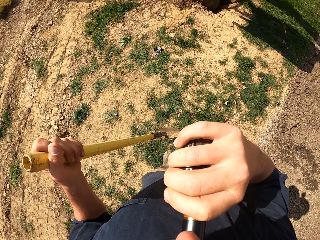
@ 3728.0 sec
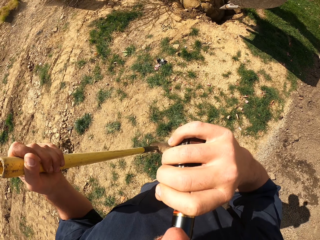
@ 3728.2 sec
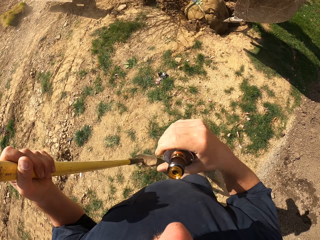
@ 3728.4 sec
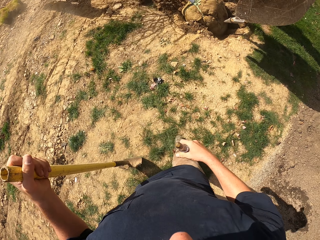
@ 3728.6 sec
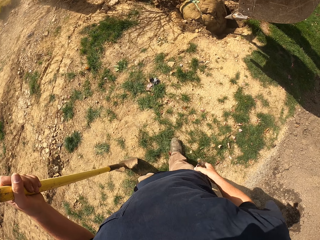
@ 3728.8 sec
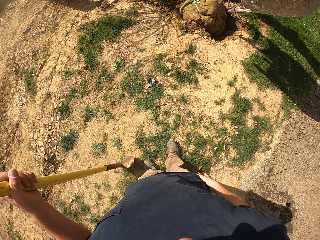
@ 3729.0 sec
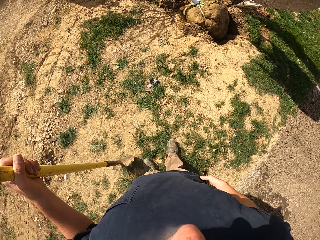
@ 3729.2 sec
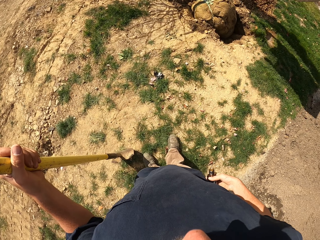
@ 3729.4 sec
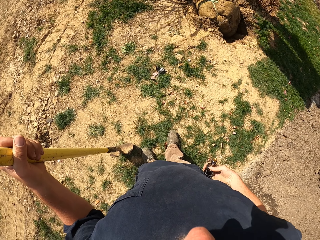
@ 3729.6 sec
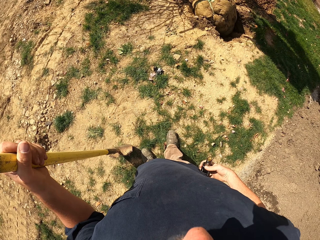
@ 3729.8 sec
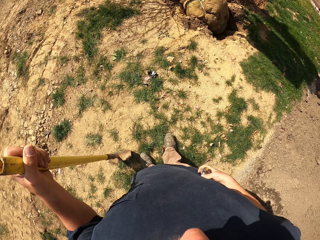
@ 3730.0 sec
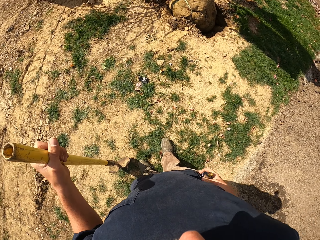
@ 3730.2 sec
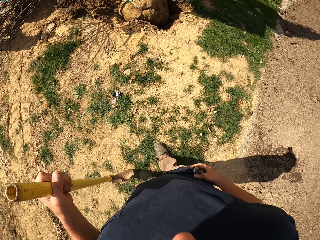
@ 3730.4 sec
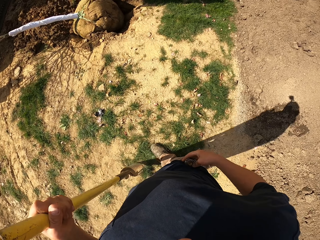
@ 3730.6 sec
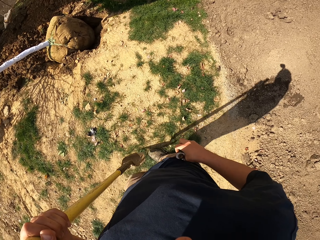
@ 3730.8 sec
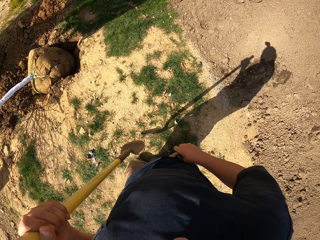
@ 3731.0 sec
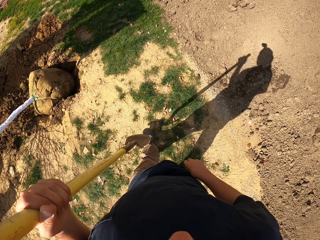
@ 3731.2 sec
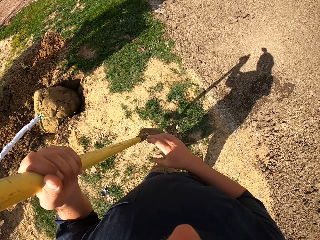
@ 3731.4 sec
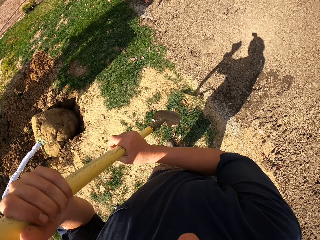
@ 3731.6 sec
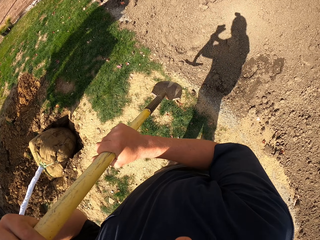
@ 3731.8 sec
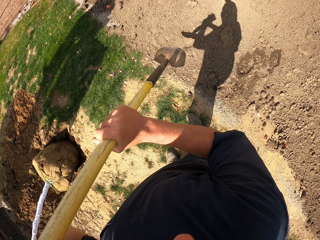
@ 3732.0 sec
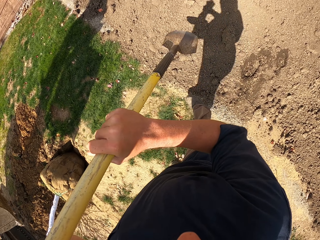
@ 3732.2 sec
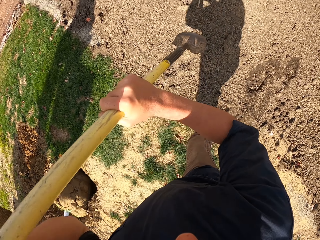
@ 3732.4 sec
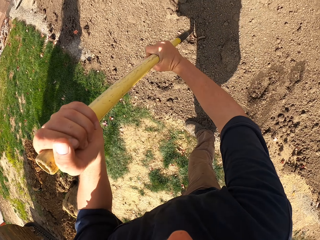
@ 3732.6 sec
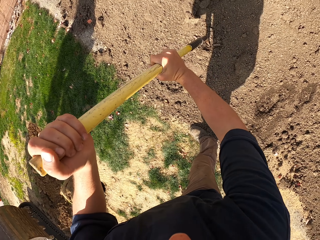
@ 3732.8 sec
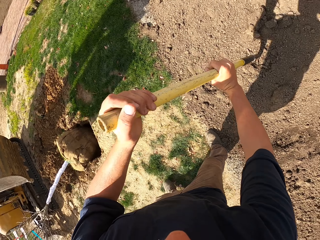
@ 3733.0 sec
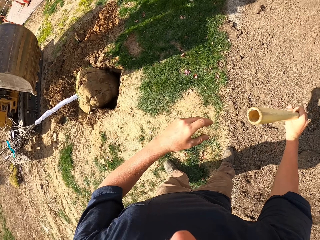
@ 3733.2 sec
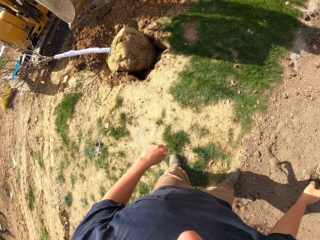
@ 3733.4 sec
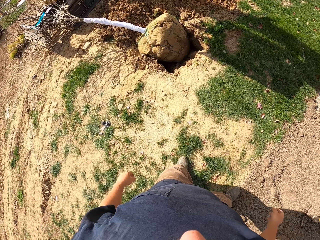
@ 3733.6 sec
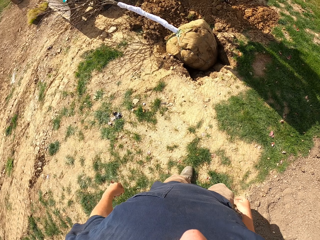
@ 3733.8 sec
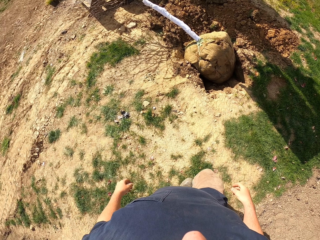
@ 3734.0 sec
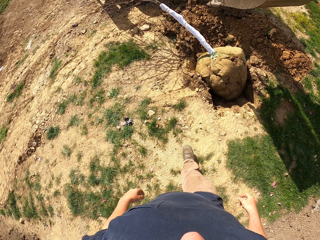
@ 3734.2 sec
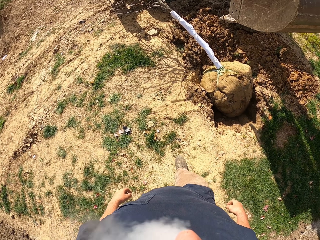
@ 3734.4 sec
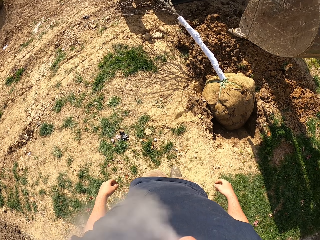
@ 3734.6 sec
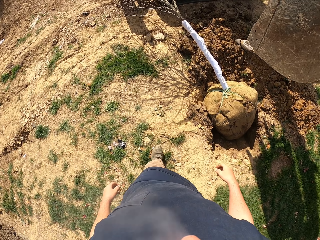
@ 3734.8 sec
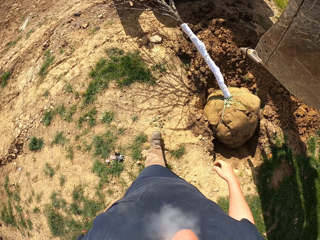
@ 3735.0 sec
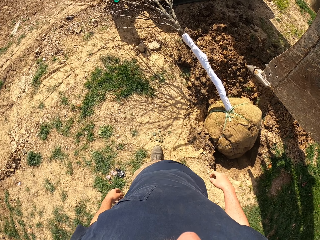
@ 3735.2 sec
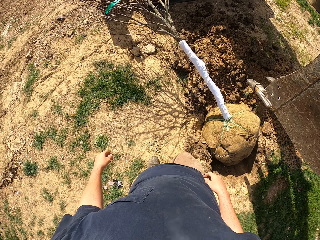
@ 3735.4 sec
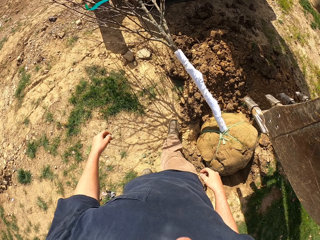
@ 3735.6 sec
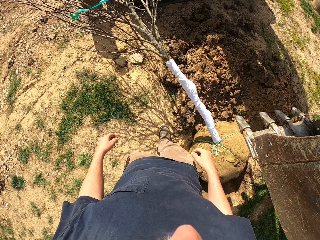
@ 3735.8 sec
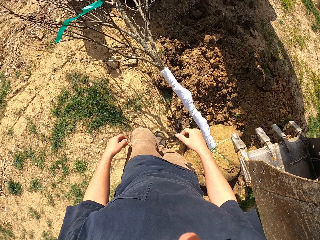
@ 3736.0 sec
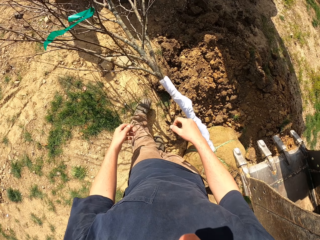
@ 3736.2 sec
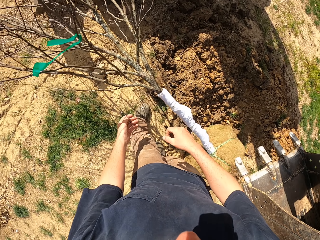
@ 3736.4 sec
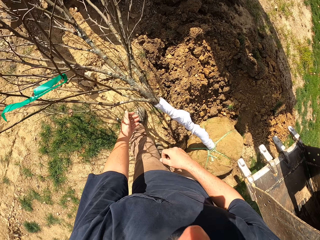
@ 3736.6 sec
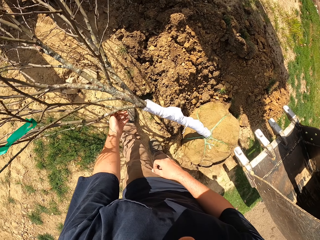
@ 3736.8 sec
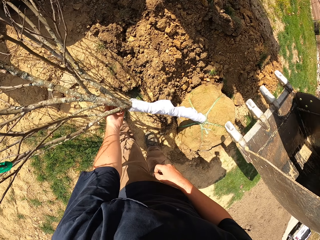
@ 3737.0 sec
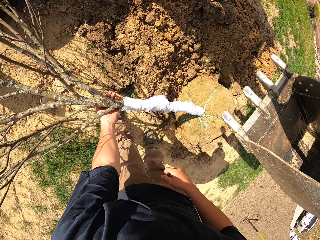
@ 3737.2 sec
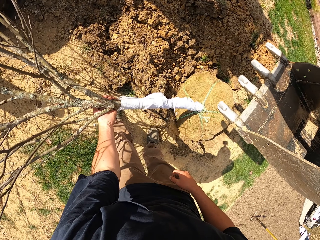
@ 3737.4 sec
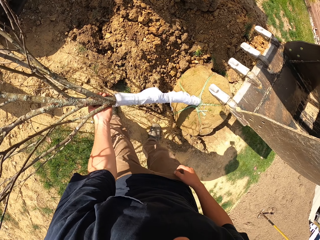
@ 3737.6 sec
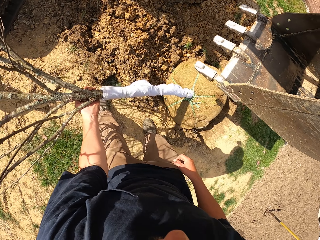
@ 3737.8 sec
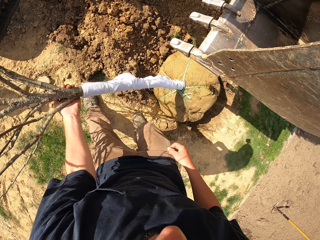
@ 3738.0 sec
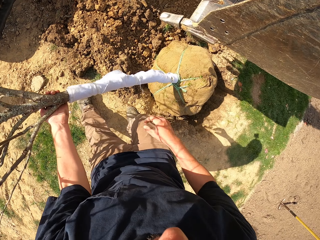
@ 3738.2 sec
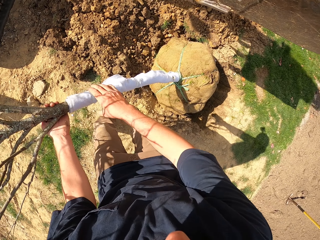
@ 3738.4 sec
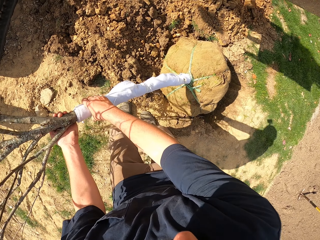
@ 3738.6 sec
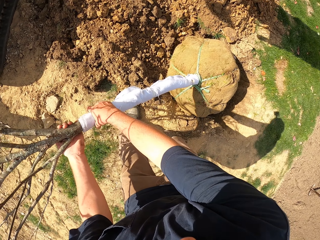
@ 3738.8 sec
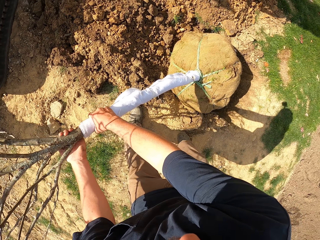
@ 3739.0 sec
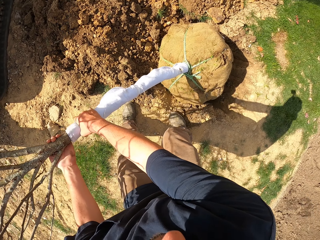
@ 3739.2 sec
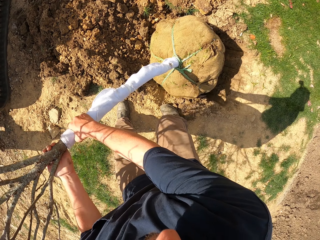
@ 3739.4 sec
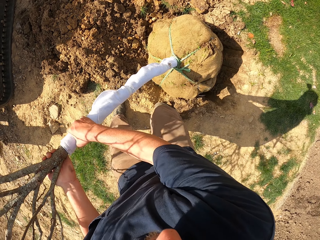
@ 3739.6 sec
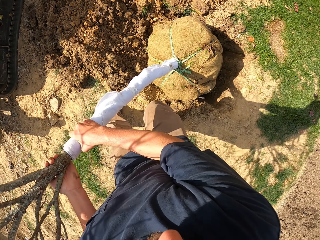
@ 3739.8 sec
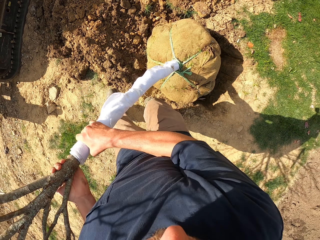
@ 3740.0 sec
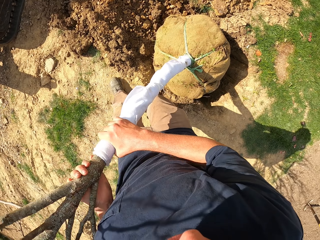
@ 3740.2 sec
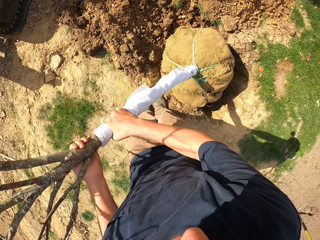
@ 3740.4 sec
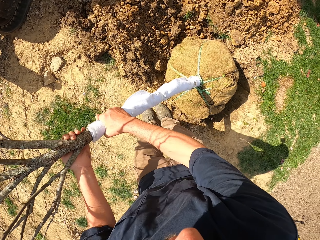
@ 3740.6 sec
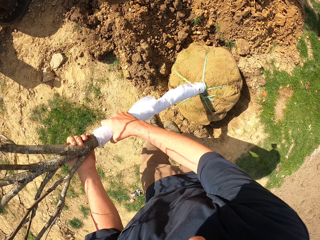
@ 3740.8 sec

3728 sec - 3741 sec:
The camera wearer withdraws the electronic cigarette or bottle from the mouth. He holds the bottle. He puts the electronic cigarette in his pocket. He holds the shovel with both hands. He mounts the shovel on the ground. He digs the shovel on soil. He looks at a plant. He walks towards the plant. He pulls the plant. He holds the plant.

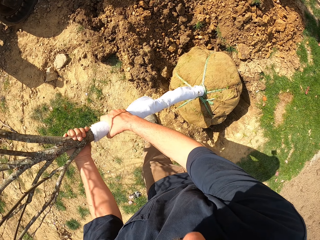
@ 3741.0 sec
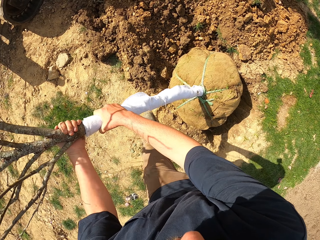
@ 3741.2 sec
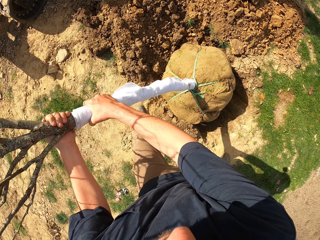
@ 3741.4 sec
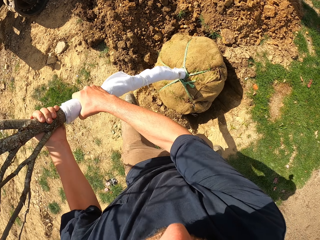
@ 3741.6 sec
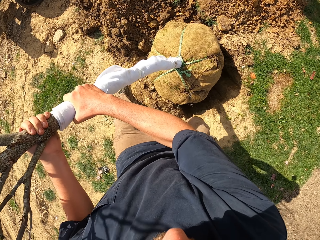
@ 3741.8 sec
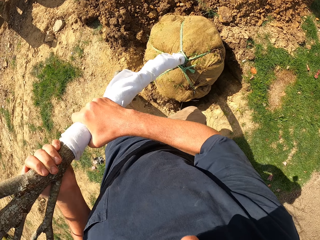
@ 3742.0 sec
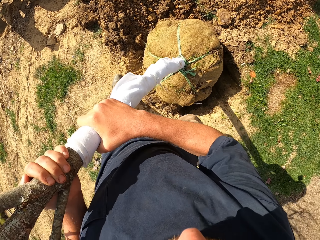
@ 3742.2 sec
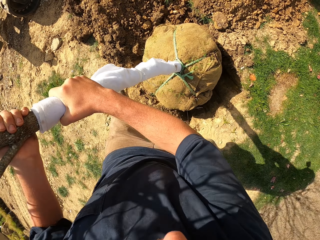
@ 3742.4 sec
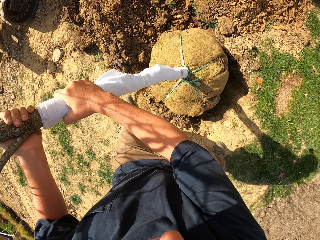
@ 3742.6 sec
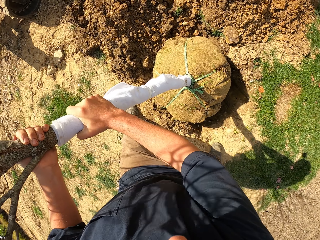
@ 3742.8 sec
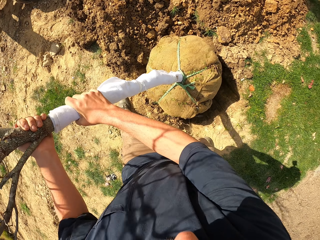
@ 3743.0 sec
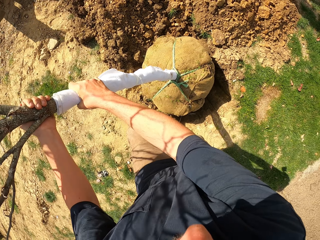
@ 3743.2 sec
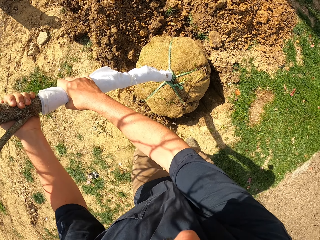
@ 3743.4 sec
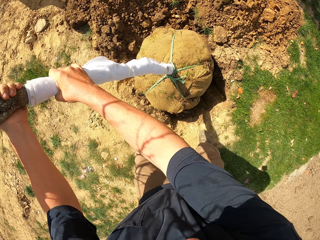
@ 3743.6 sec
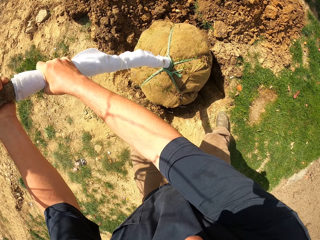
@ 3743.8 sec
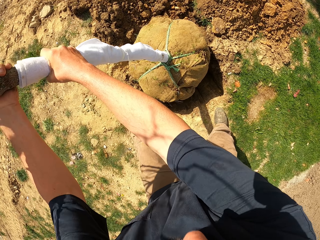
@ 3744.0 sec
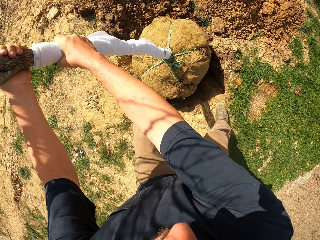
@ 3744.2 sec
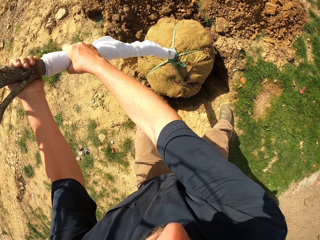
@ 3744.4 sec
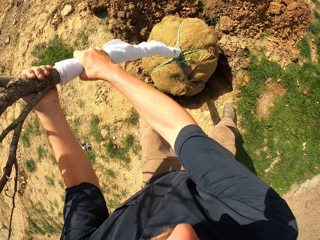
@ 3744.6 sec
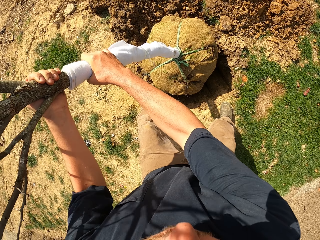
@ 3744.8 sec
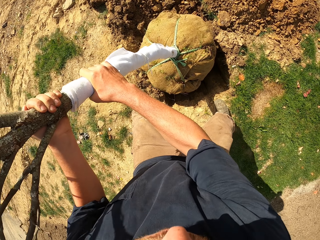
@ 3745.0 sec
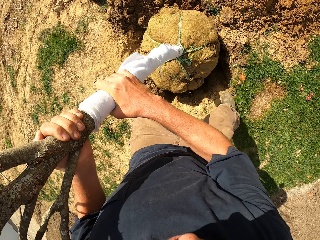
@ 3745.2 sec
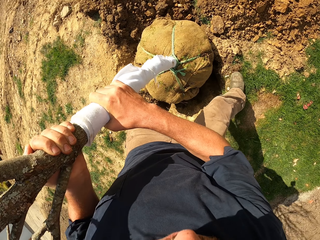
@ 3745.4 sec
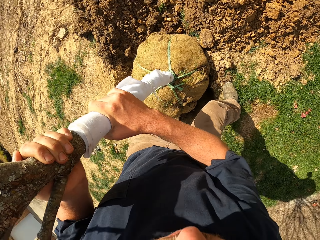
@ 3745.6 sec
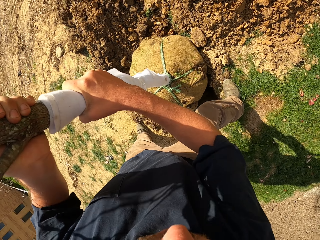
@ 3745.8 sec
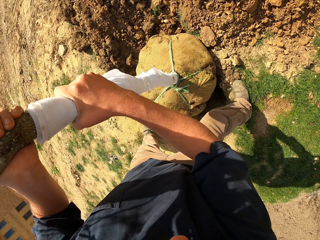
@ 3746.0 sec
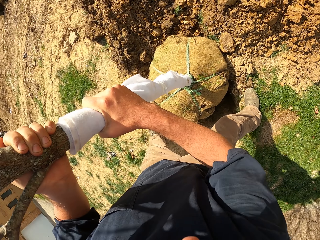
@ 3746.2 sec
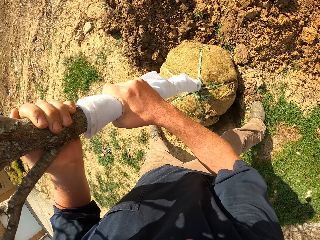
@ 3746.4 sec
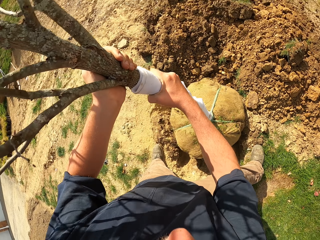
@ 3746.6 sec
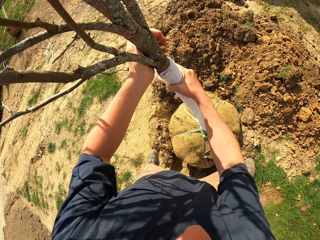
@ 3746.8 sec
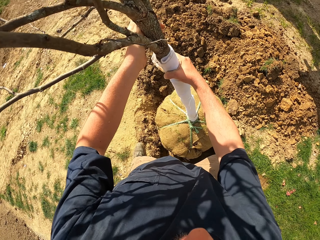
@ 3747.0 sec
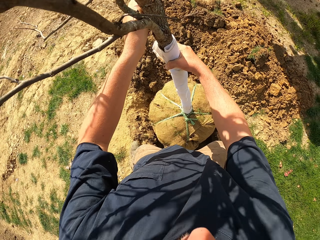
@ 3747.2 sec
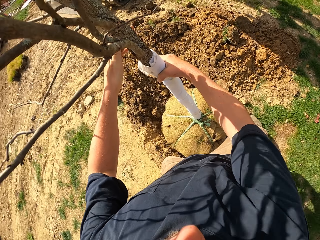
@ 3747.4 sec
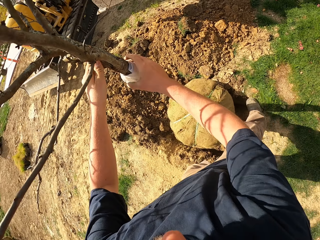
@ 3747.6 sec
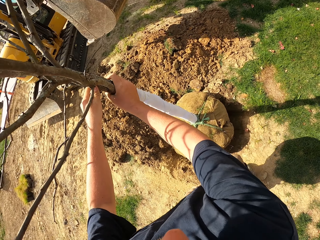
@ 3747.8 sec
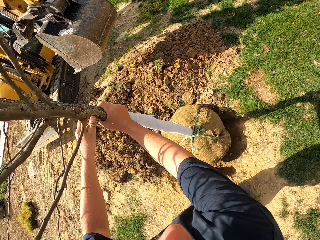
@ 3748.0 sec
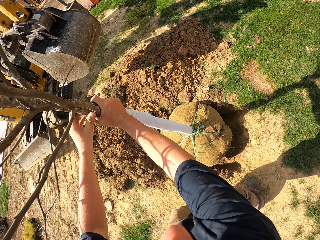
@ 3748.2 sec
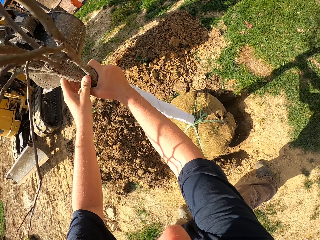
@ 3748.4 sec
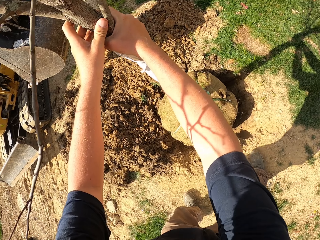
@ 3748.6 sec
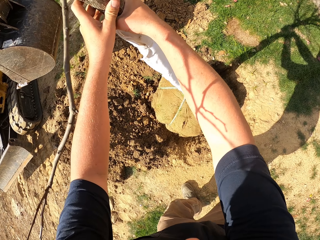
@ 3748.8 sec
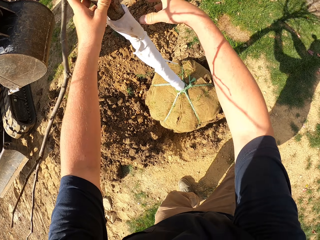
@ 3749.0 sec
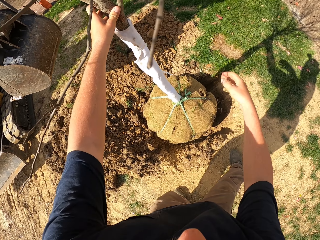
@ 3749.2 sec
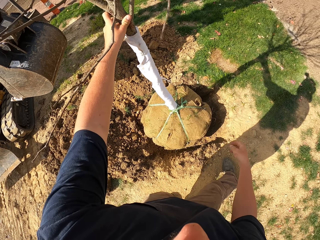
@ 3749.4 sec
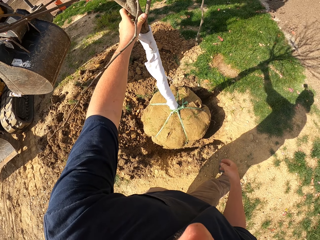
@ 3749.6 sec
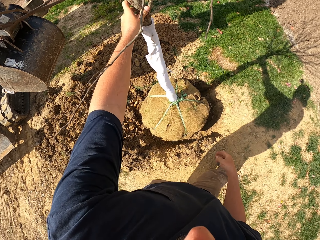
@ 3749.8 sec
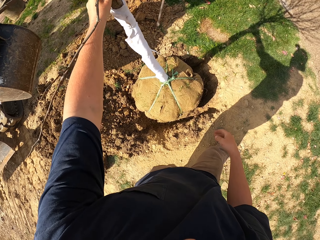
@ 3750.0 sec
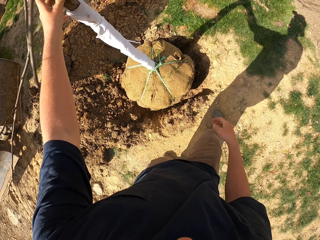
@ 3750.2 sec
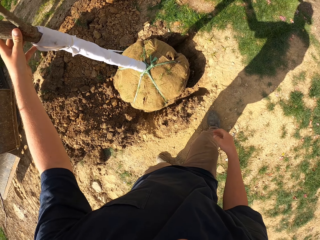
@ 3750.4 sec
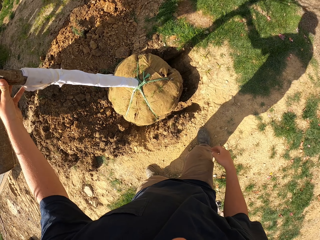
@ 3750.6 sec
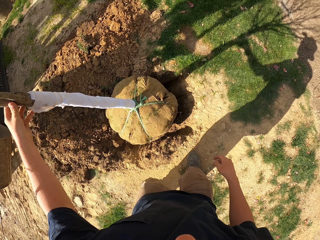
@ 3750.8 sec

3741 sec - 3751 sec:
The camera wearer stands a plant from the ground. They hold the plant.
